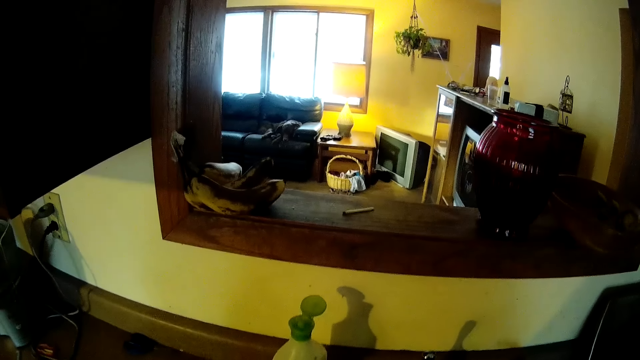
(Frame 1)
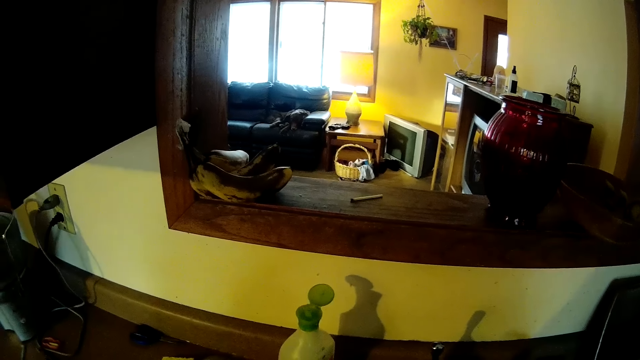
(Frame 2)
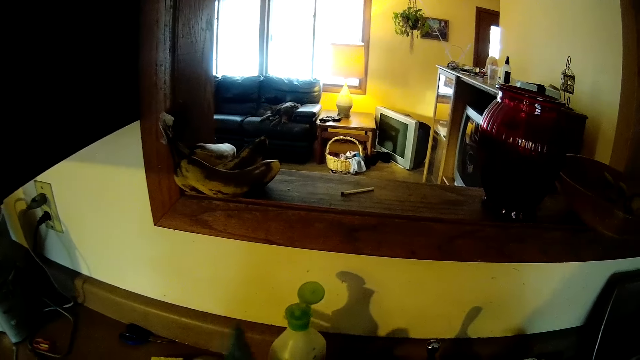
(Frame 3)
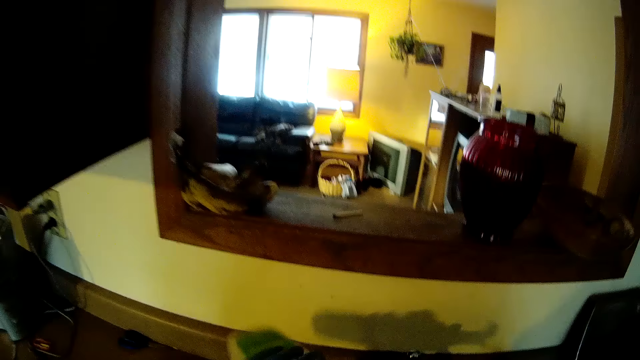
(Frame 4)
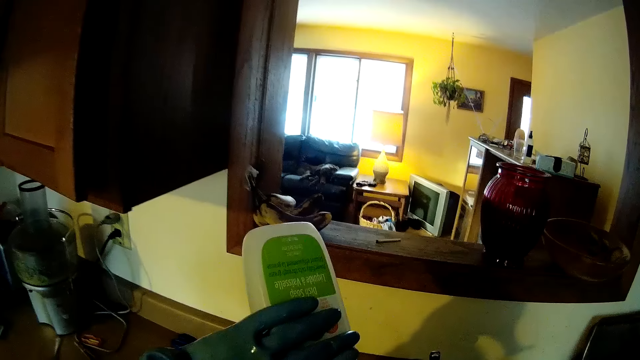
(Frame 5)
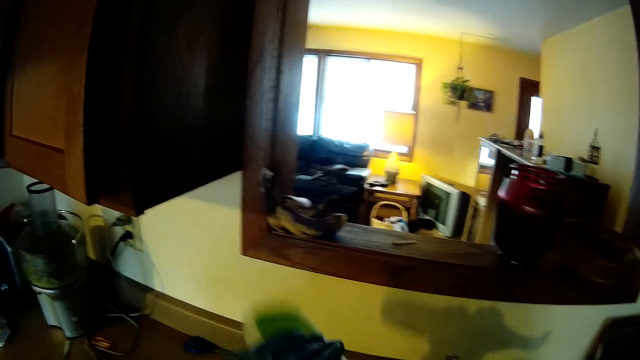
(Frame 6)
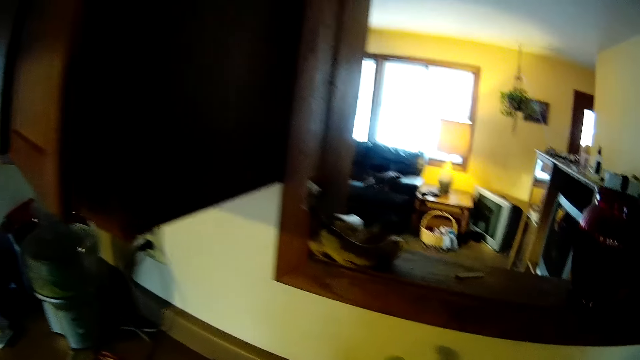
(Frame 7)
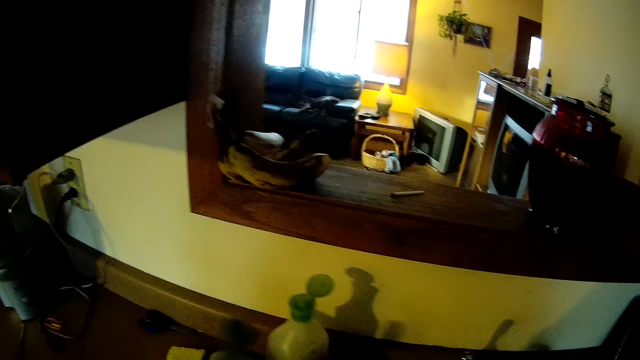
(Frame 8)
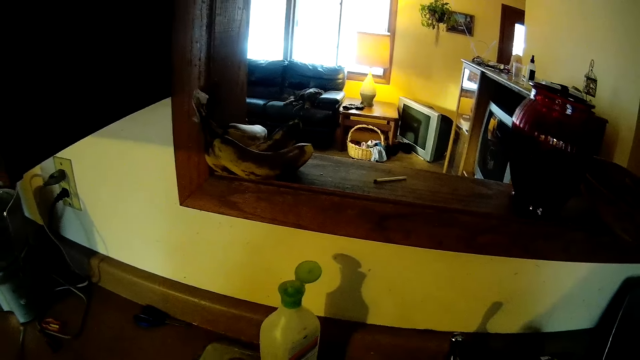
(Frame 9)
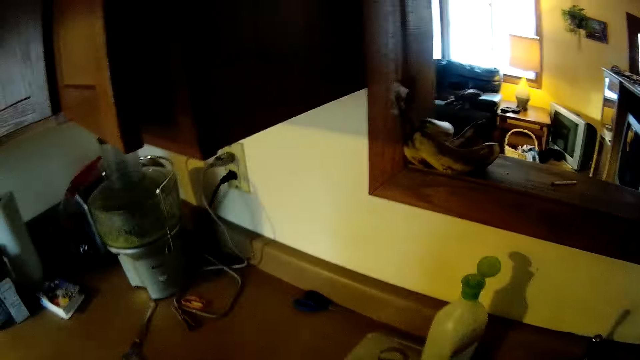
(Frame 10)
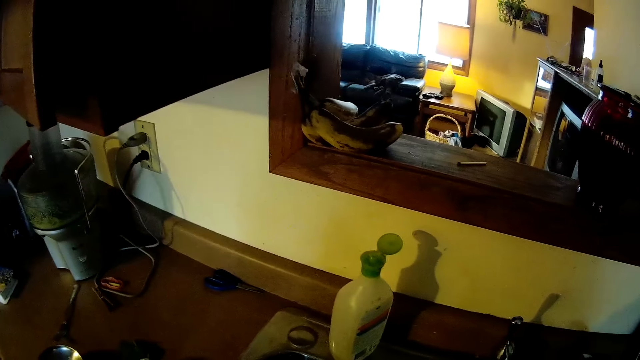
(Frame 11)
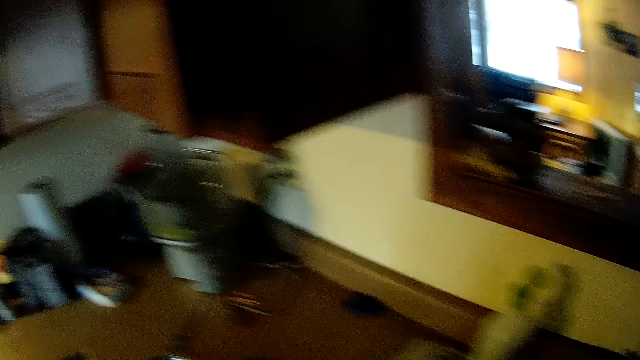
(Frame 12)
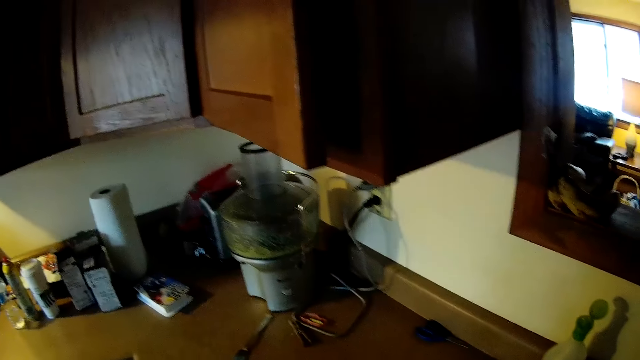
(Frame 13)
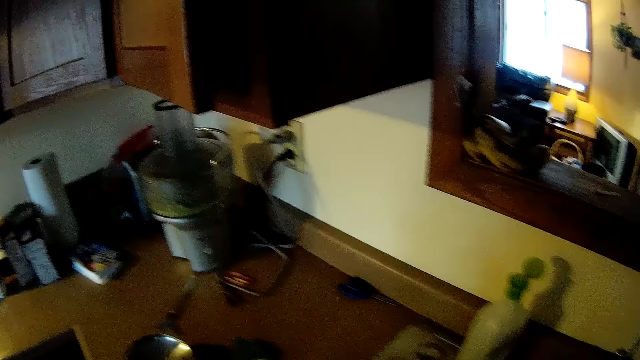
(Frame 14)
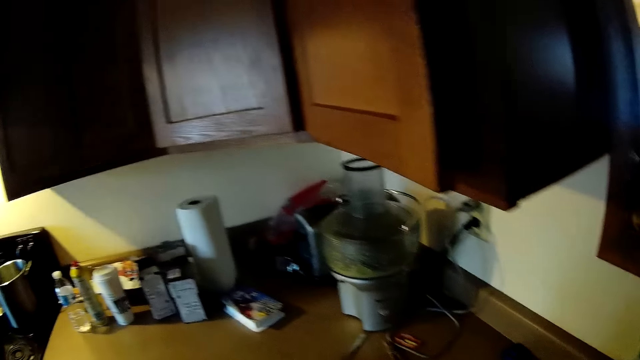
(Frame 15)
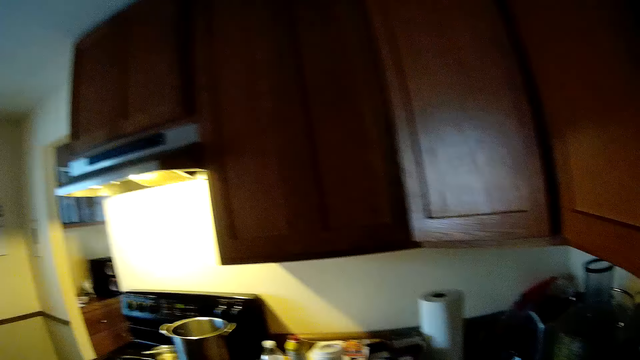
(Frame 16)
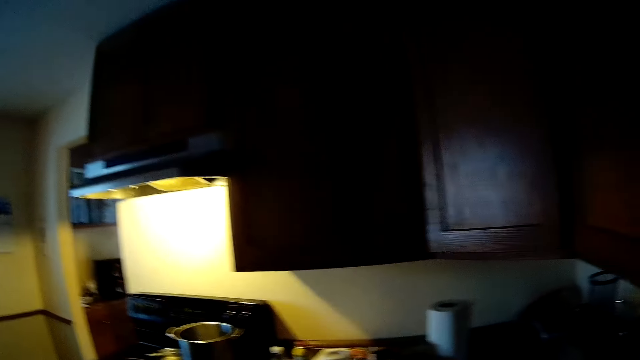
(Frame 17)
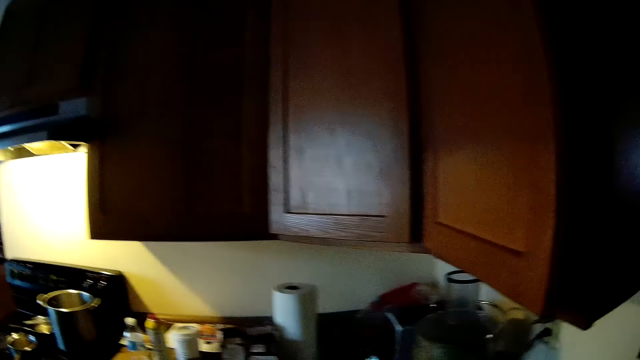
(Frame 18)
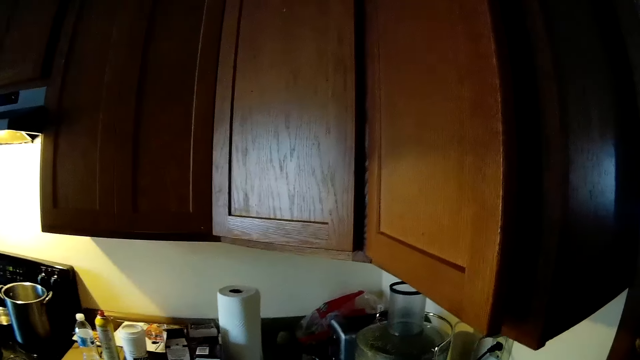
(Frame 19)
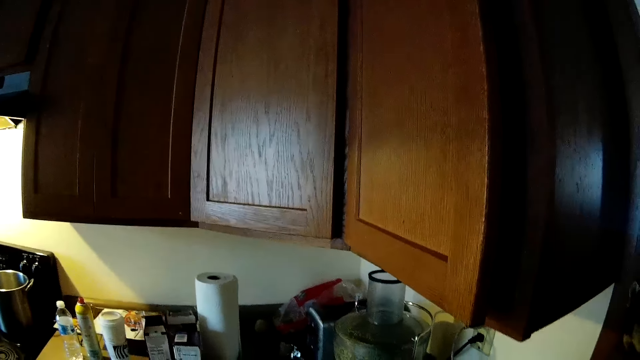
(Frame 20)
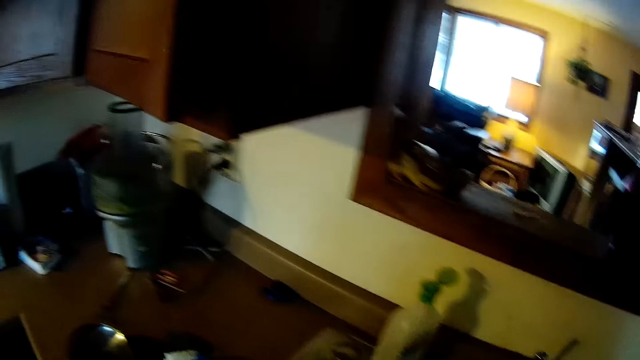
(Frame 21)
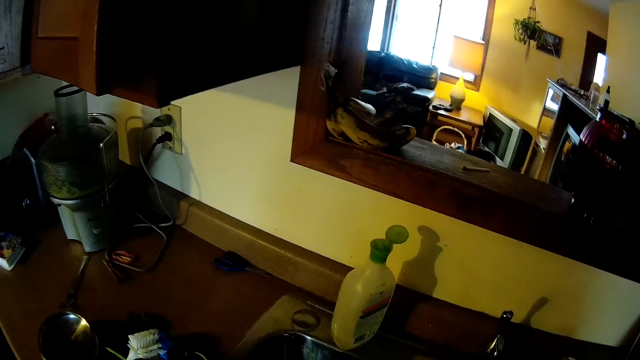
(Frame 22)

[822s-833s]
The camera wearer picks up the dishwashing liquid soap bottle from the kitchen cabinet with his left hand. He pours the soap. He looks around.

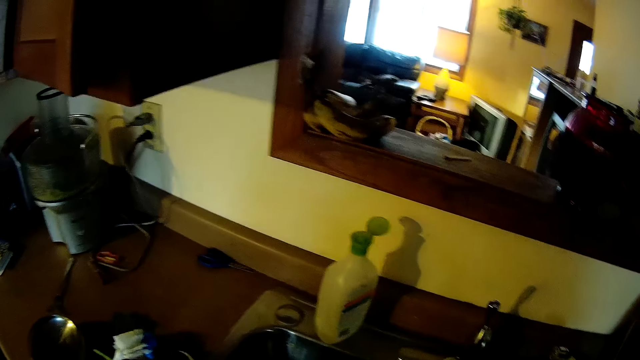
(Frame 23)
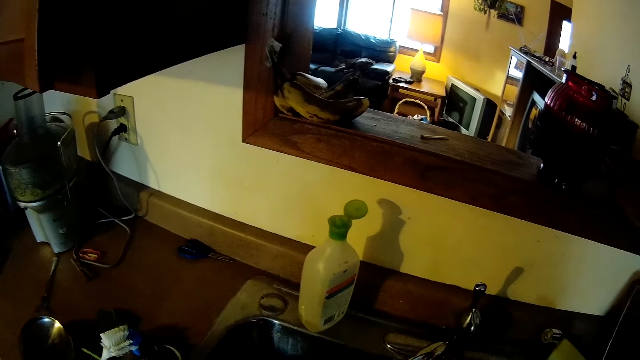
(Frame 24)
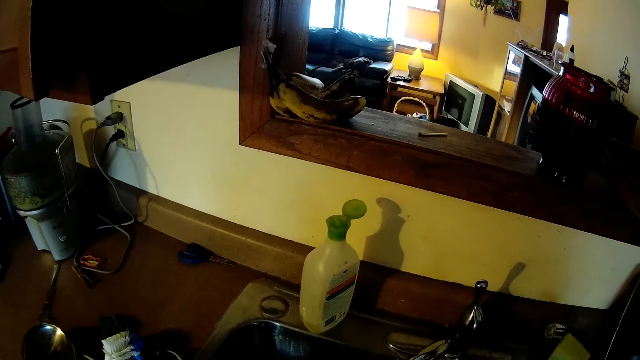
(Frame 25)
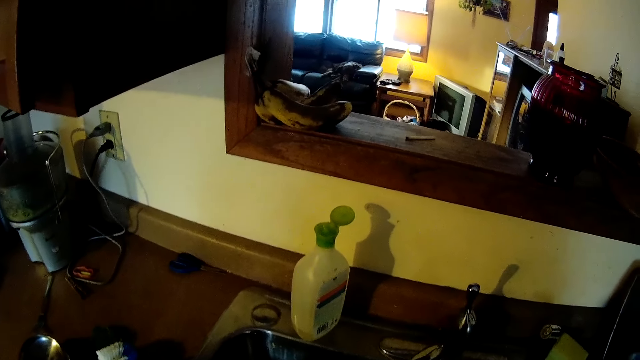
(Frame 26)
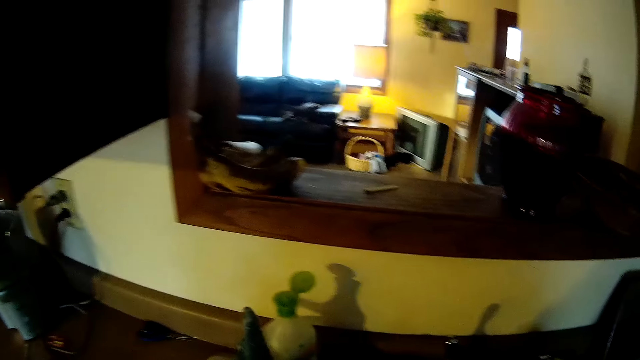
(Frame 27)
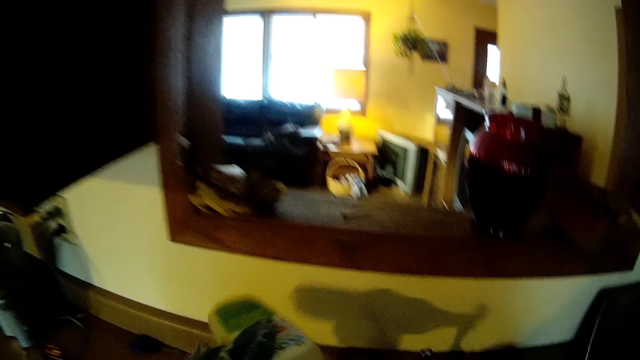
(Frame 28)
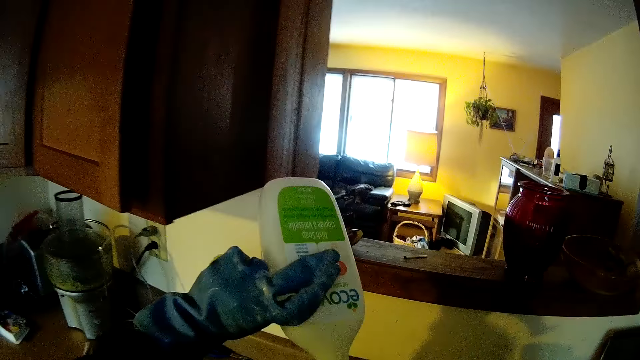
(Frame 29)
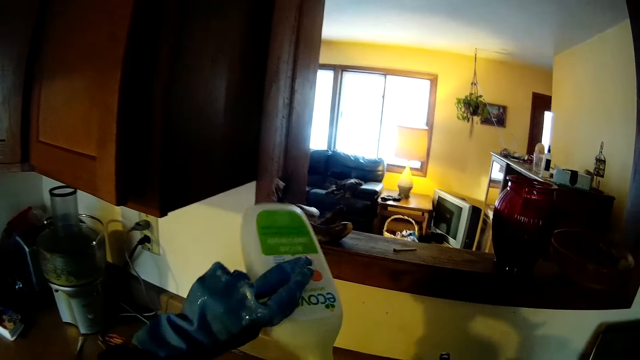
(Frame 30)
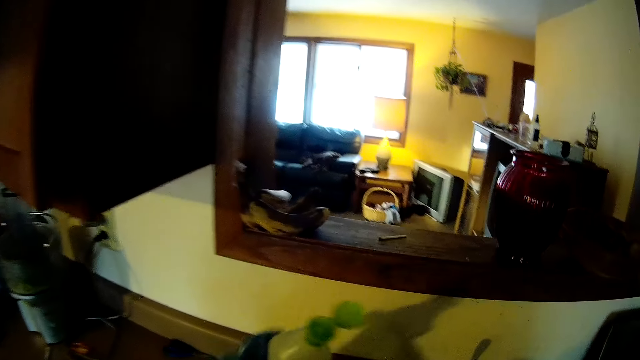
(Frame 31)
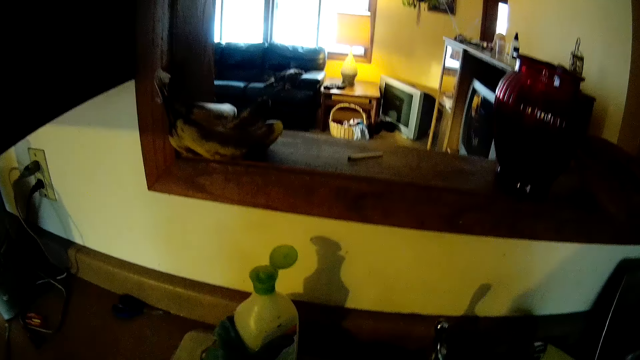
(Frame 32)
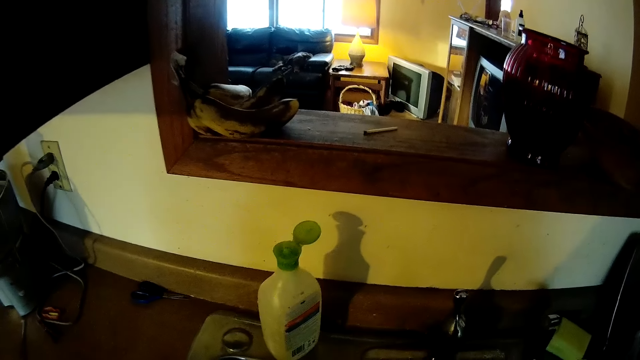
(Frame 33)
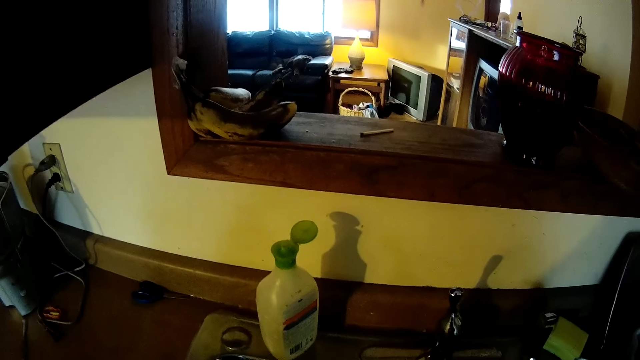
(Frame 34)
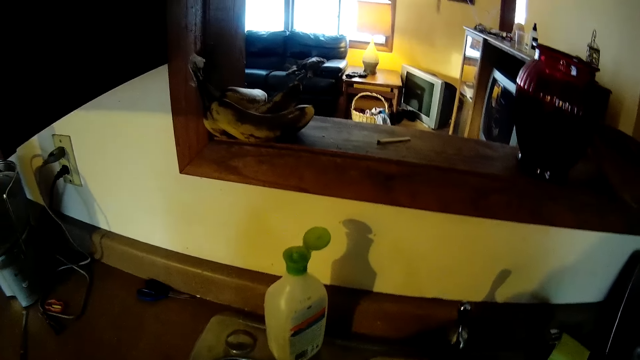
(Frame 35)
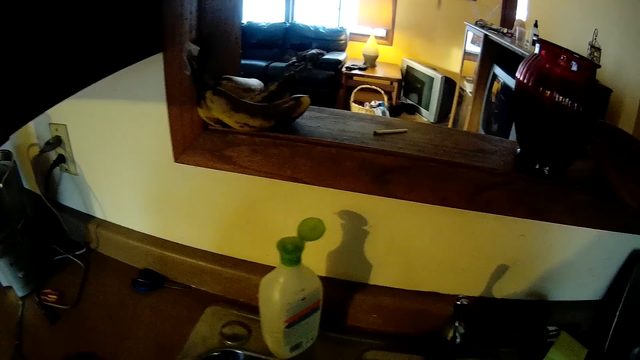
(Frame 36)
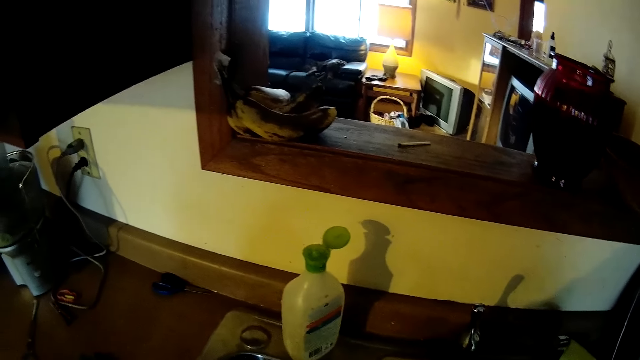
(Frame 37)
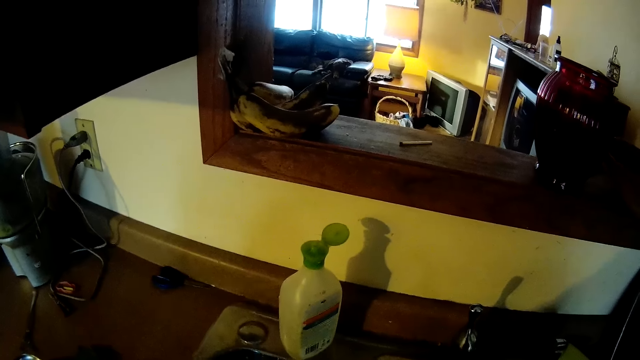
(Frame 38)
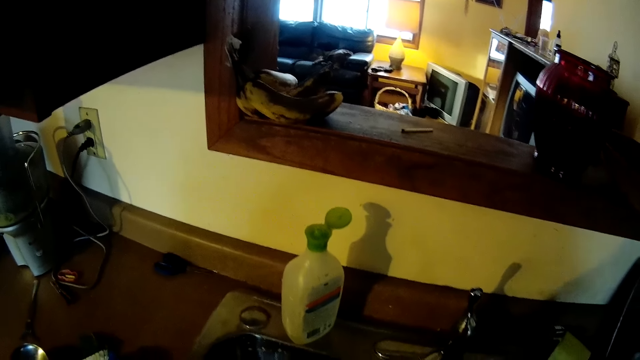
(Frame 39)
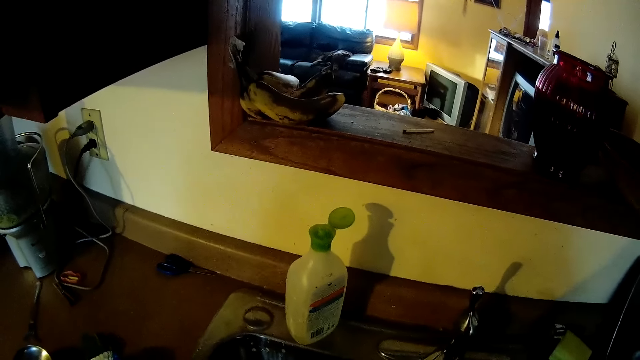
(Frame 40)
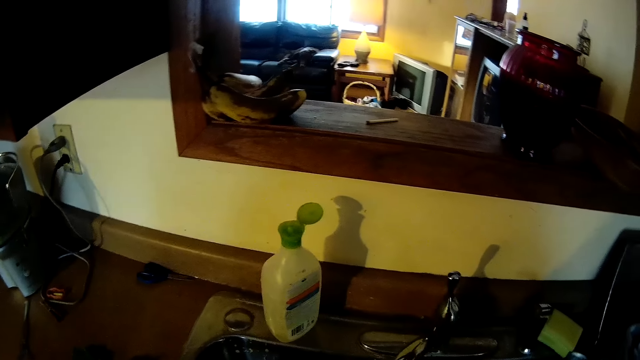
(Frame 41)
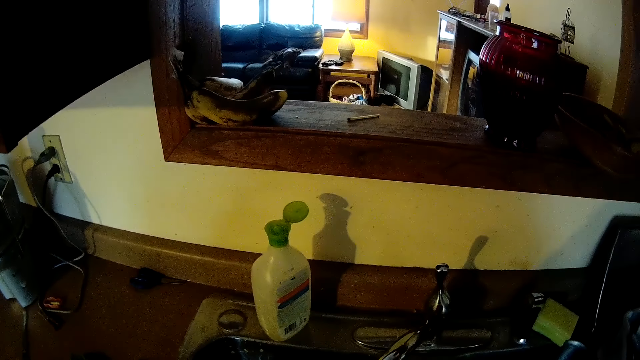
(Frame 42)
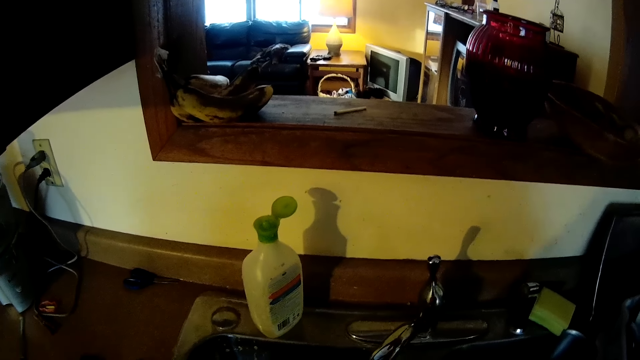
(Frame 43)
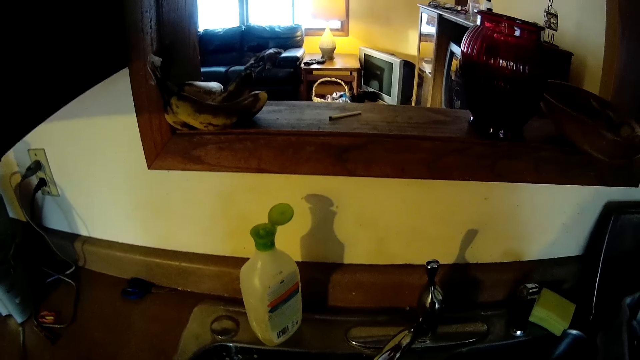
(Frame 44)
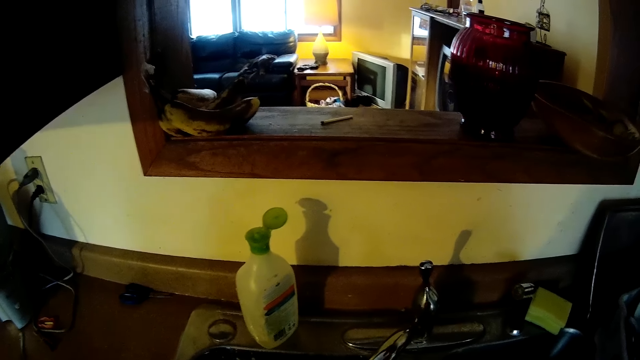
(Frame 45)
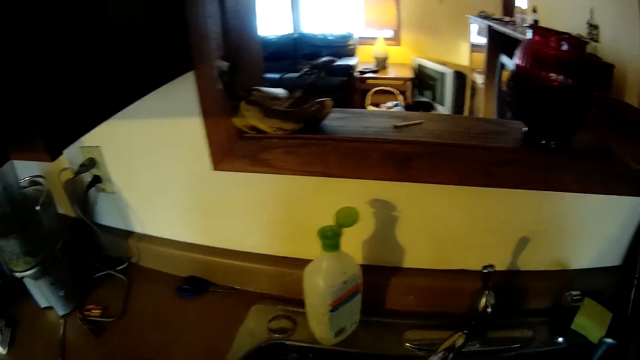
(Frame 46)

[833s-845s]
The camera wearer picks up a bottle of liquid soap from the sink top with his left hand. He drops the bottle of liquid soap on the sink top with his left hand. He looks around.
